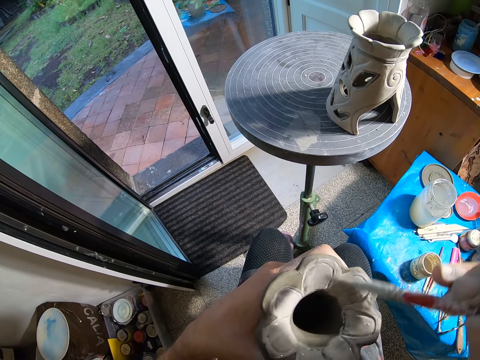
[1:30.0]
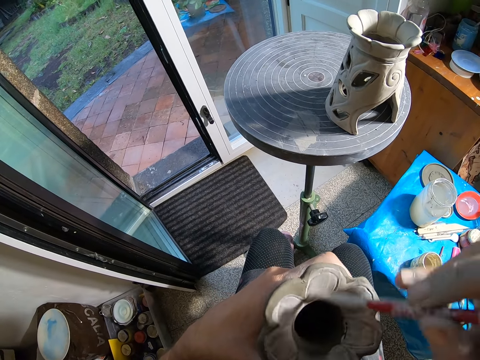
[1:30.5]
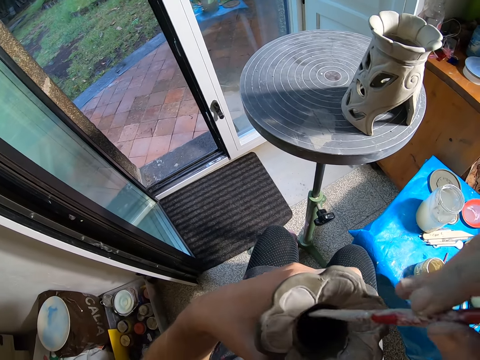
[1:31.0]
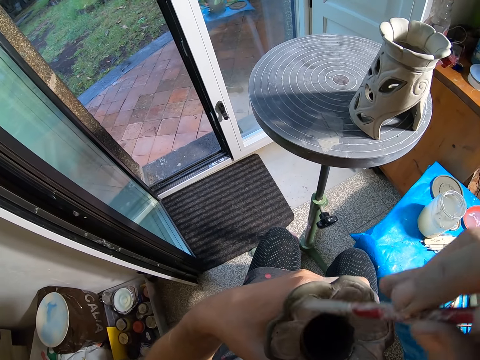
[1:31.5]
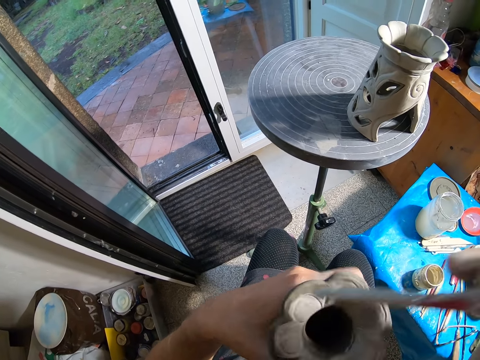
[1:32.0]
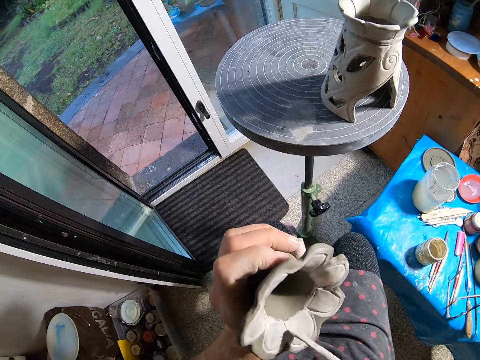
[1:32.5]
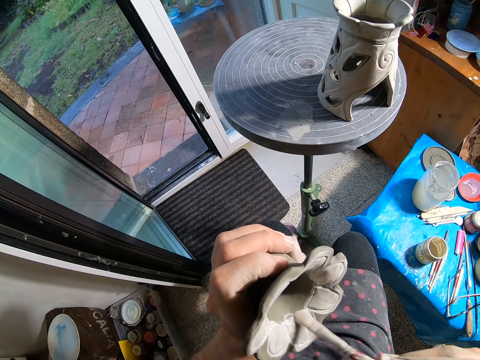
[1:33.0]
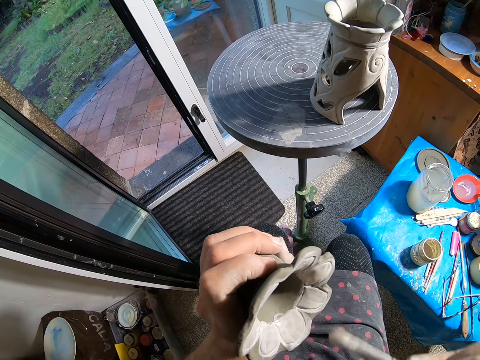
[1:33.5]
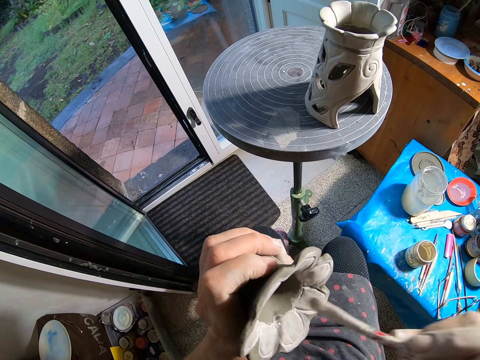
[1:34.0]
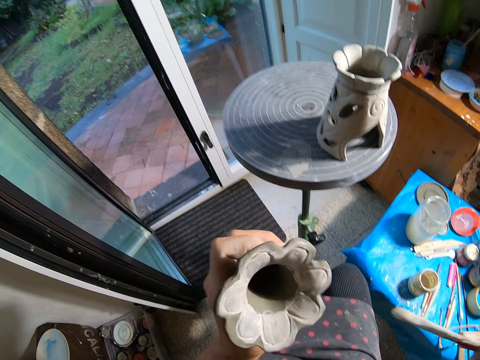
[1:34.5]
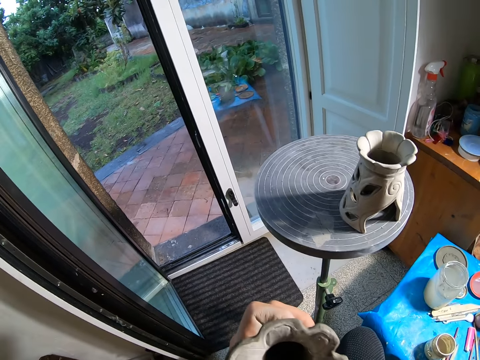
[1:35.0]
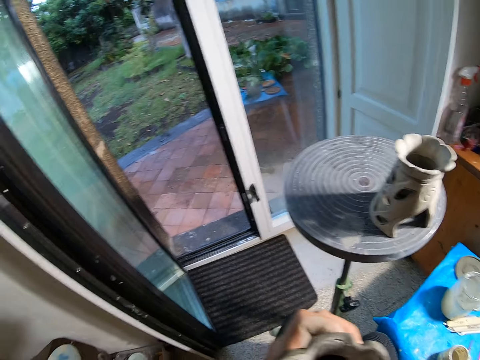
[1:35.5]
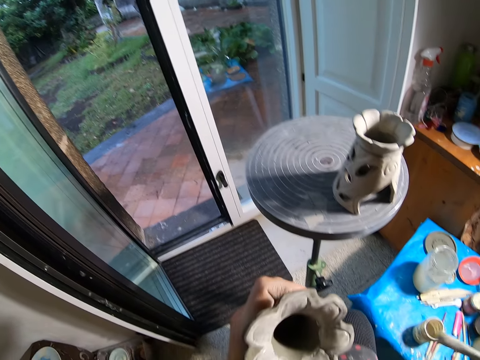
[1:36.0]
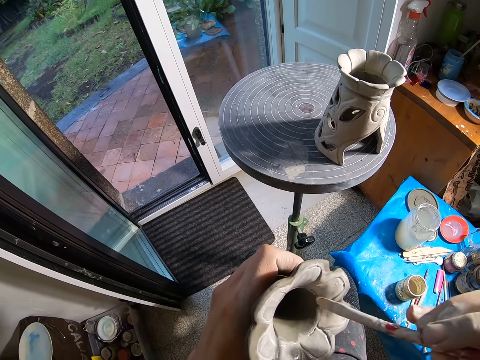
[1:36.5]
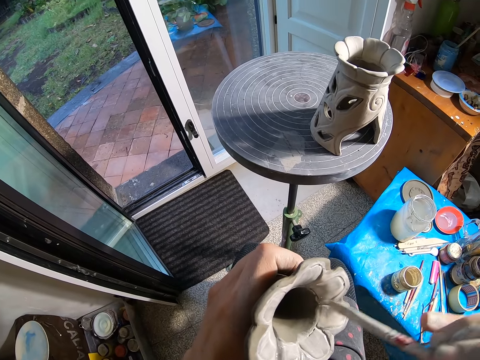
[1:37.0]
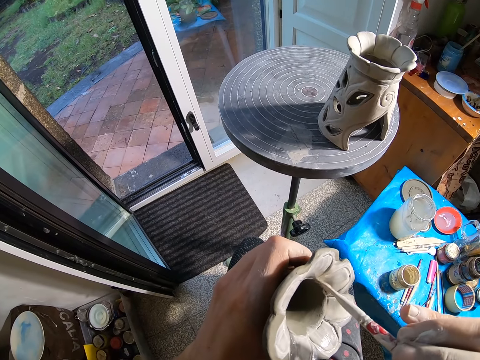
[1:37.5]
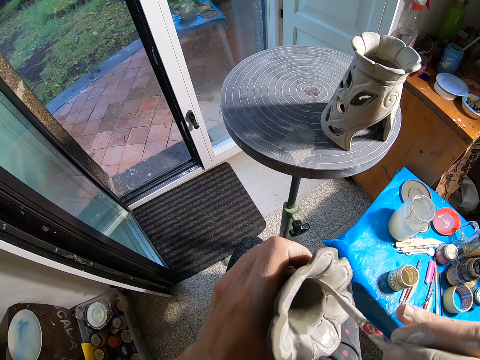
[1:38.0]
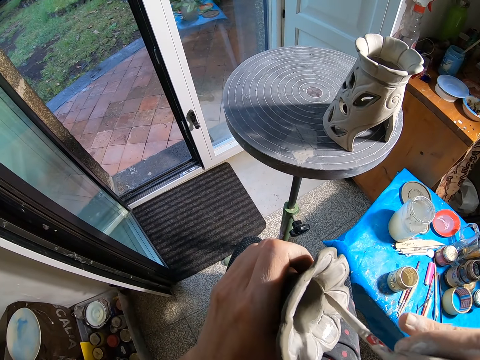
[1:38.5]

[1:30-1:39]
The camera wearer blows air on the sculpture vase. They paint the sculpture vase with the brush.

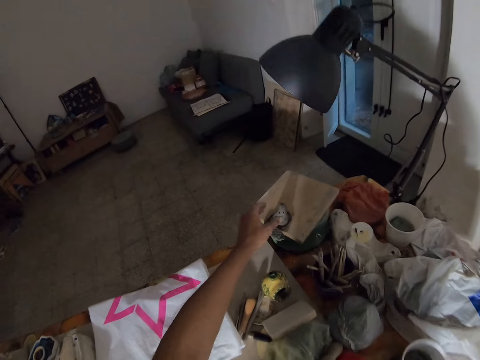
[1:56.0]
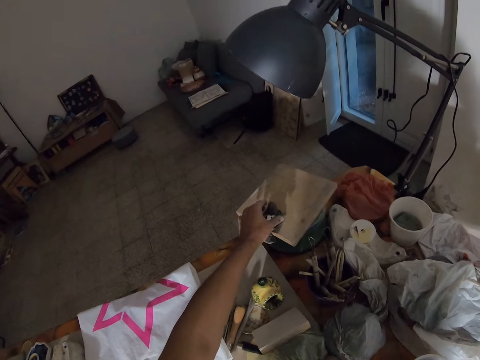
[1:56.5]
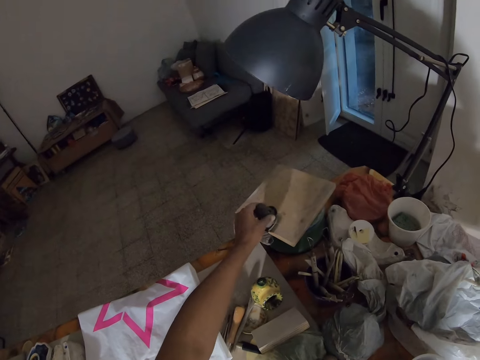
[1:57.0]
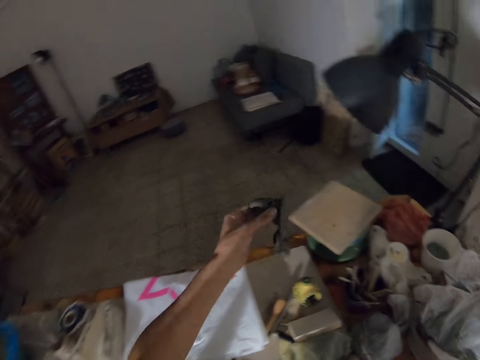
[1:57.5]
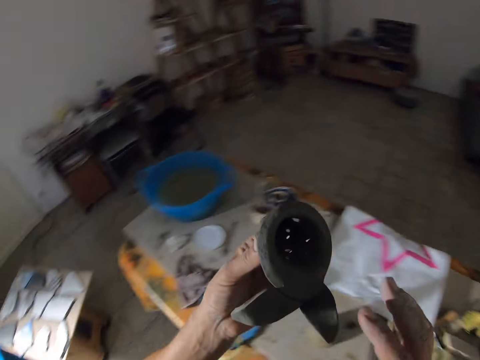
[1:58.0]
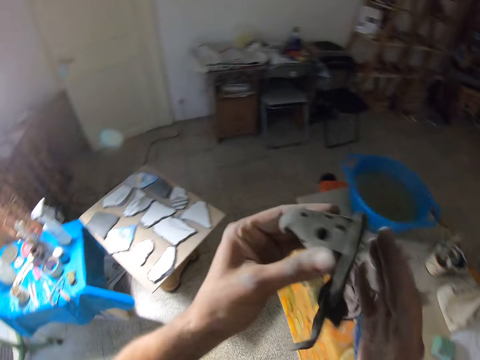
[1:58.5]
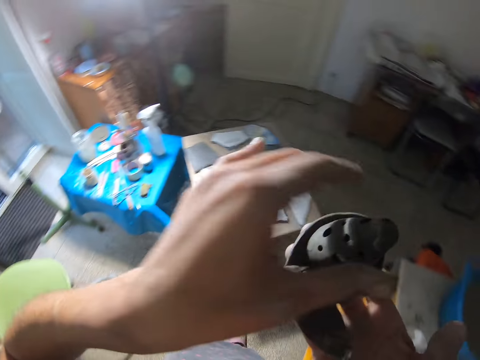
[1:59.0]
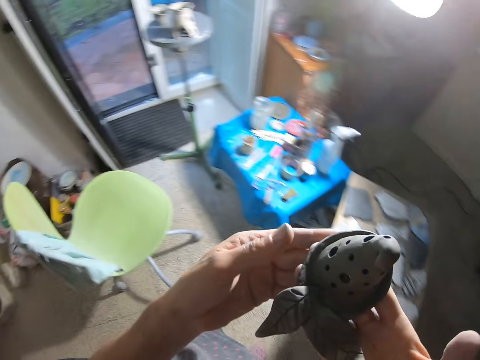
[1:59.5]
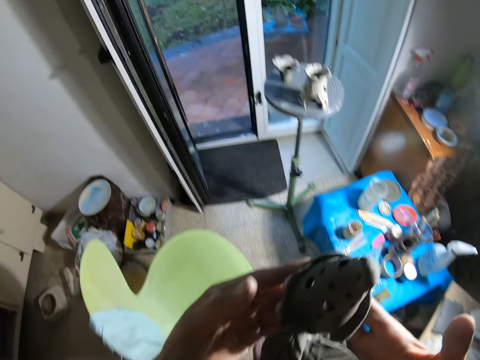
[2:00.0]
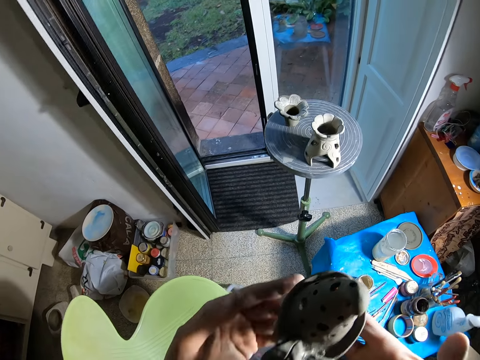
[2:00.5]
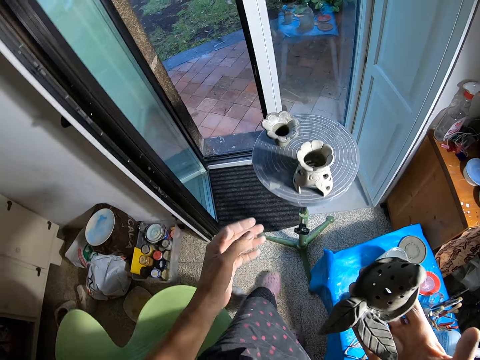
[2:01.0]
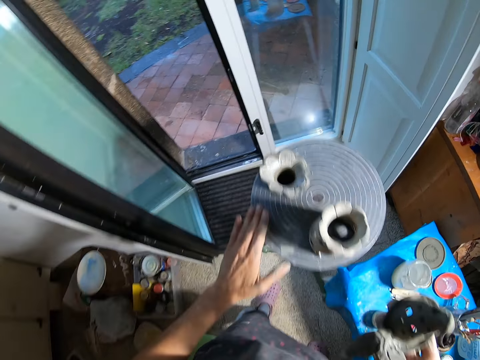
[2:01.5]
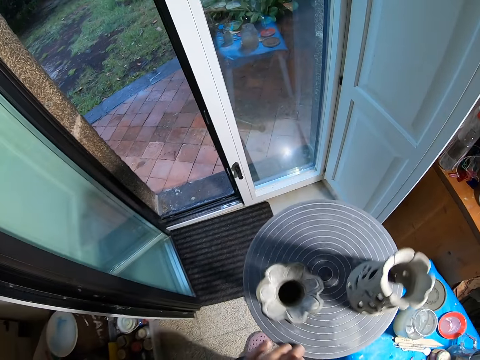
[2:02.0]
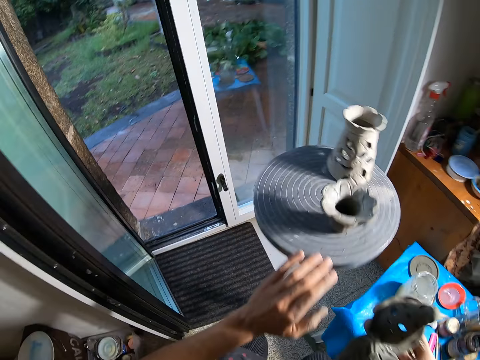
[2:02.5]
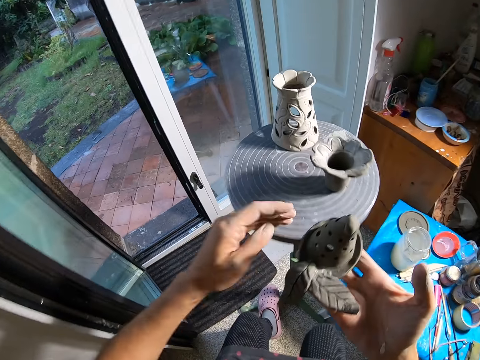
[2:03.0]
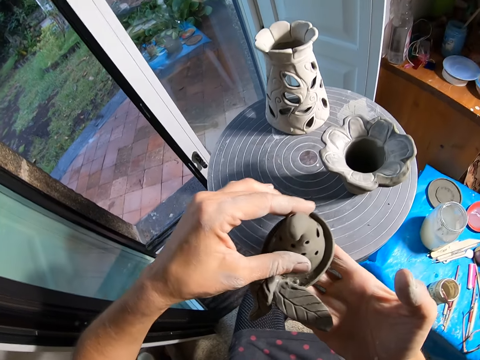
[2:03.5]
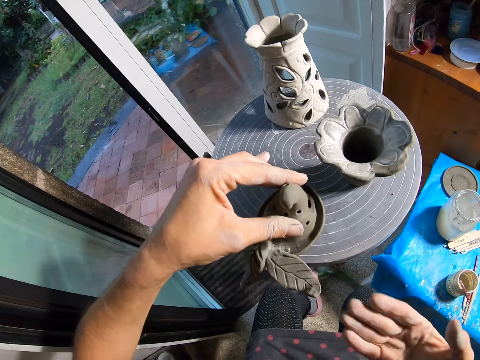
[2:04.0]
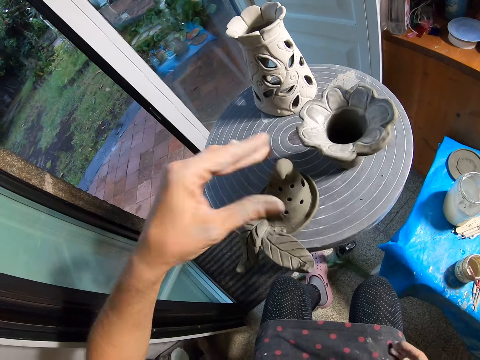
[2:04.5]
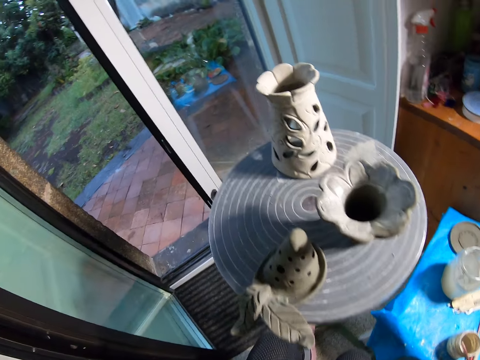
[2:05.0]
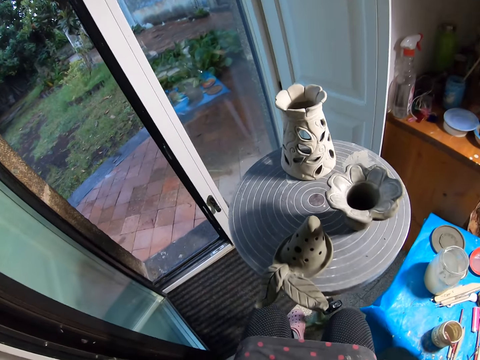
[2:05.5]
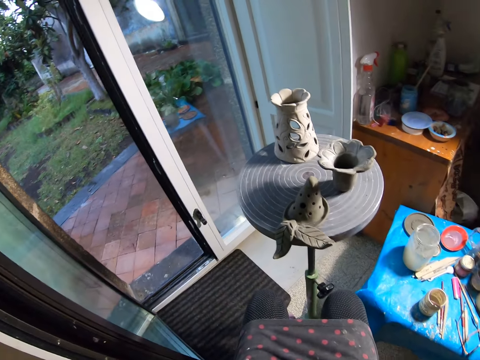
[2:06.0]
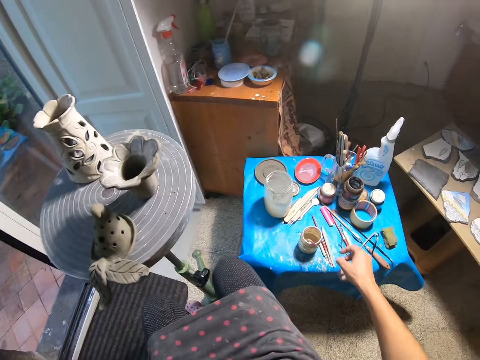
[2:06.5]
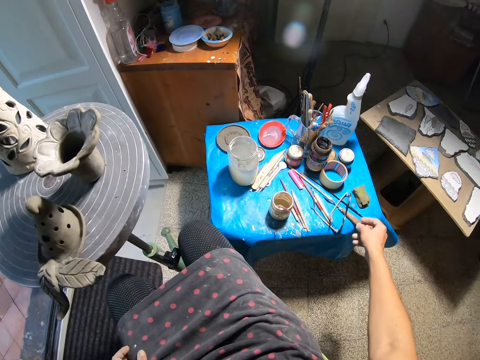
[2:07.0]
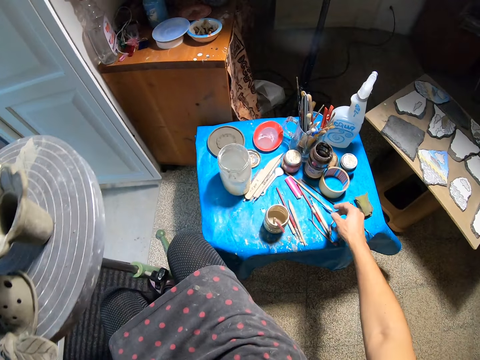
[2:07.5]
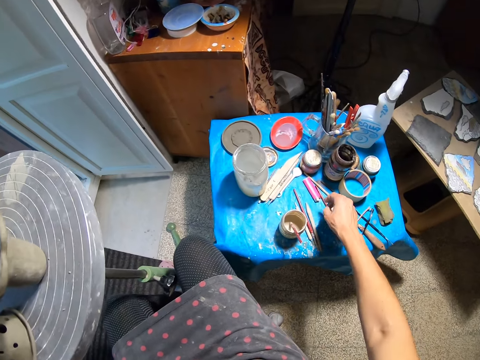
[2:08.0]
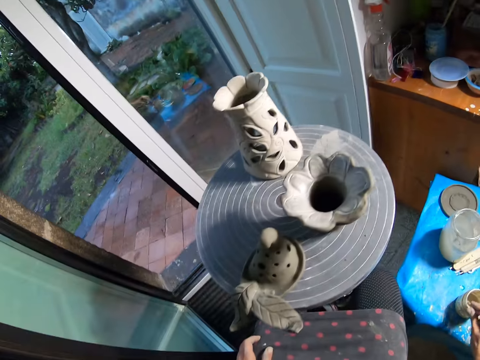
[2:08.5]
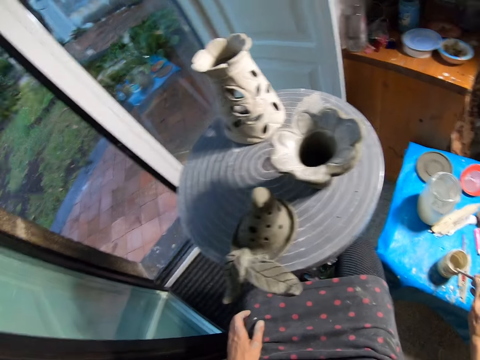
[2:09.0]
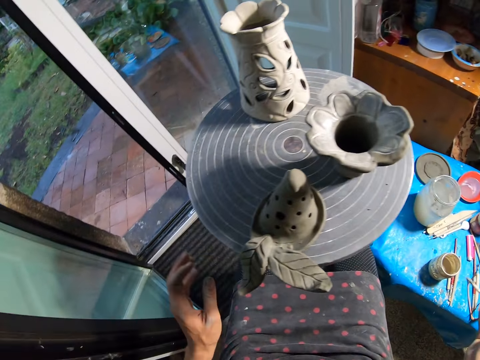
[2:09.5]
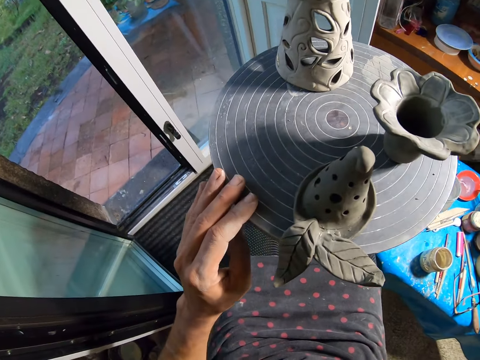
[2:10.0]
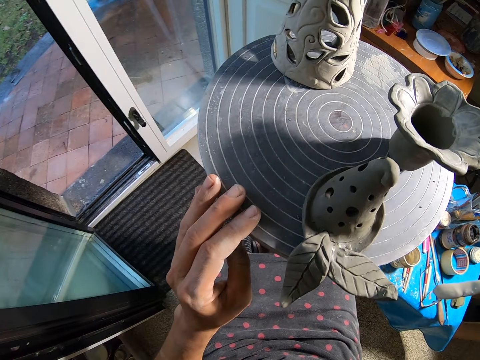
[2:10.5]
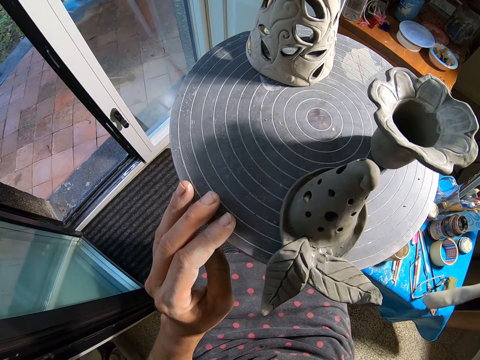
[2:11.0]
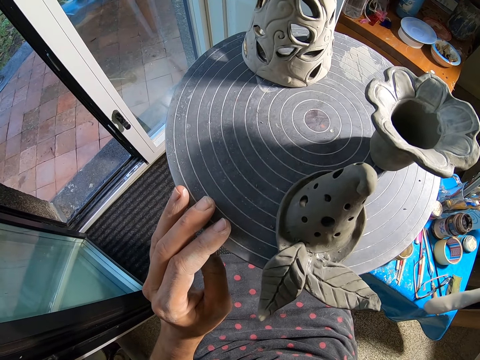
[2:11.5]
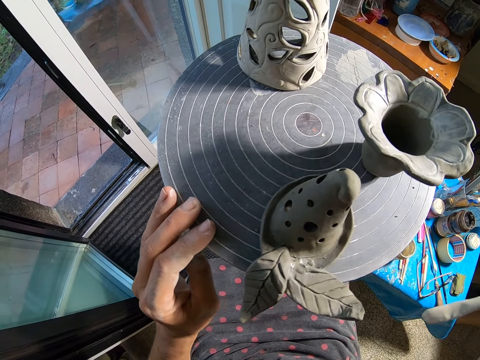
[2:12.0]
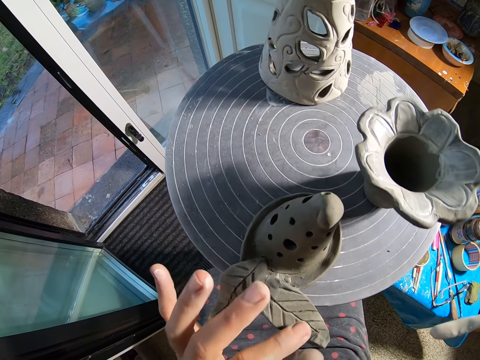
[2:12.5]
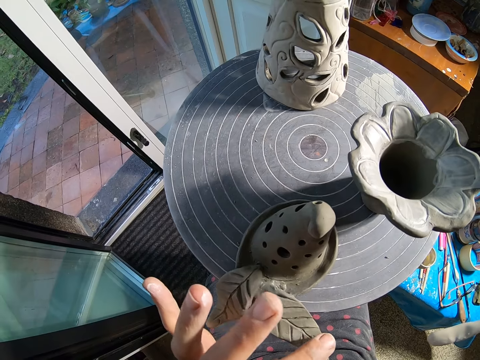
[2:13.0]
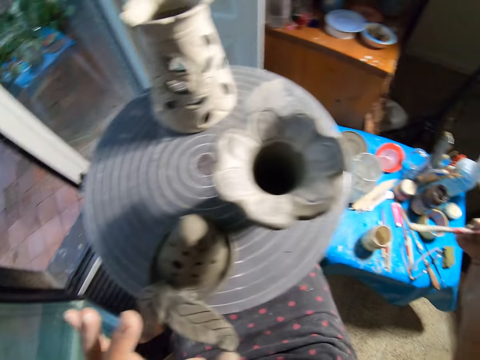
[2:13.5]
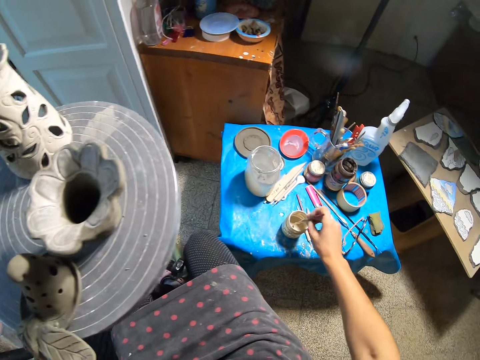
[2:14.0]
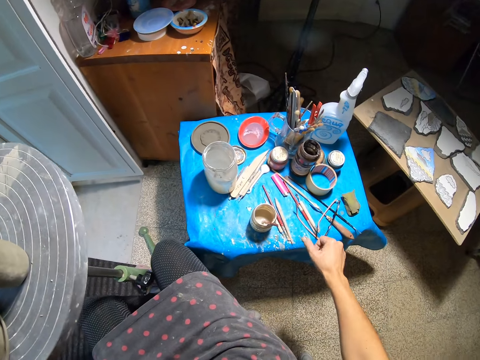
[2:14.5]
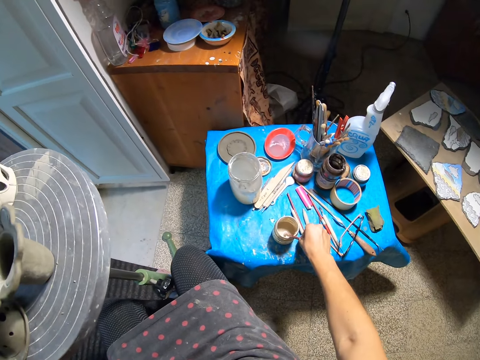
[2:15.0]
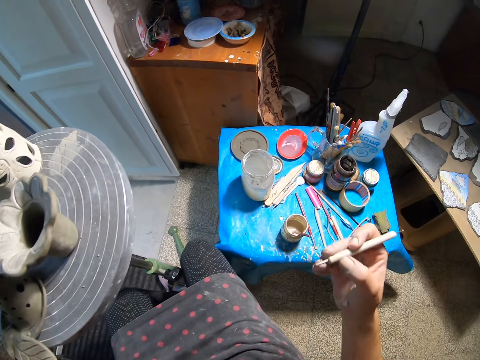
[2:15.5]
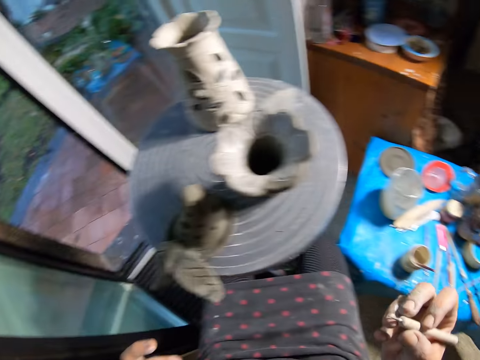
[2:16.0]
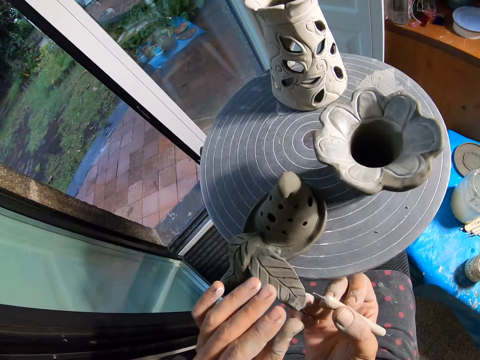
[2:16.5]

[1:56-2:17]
The camera wearer picks up a sculpture vase on a slab with her left hand. She passes the vase to her right hand from her left hand. She walks to the seat. She carries the vase with both hands. She turns the turntable with her left hand. She sits down. She moves the vase from her right hand to the turntable with her left hand. She picks up the vase with her left hand. She pulls the chair. She picks up the paintbrush in the acrylic color in the container on the table with her right hand. She places her left hand on the turntable. She turns the turntable with her left hand. She touches the vase on the turntable with her left hand. She drops the paintbrush in the acrylic color in the container on the table with her right hand. She dips the brush in the container. She picks up a wax carver or needle on the table with her right hand.
